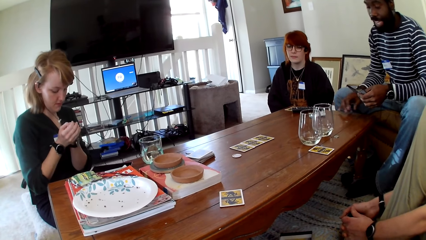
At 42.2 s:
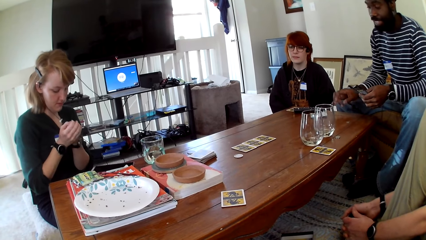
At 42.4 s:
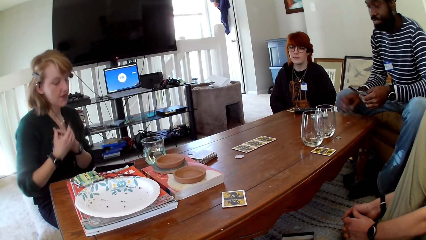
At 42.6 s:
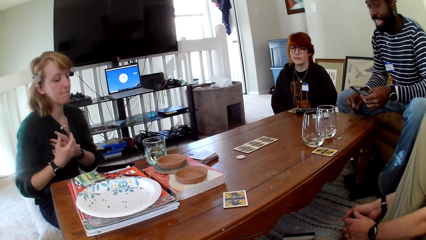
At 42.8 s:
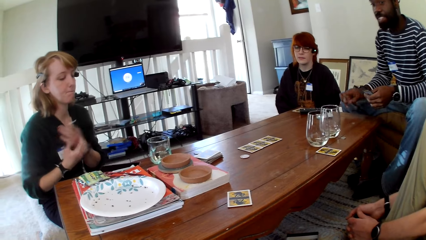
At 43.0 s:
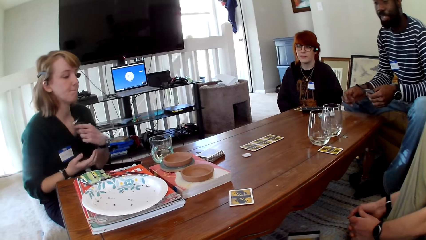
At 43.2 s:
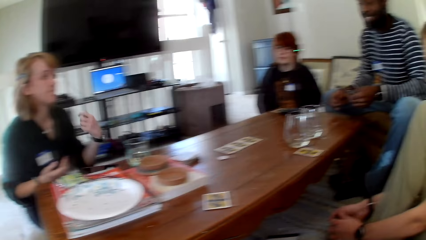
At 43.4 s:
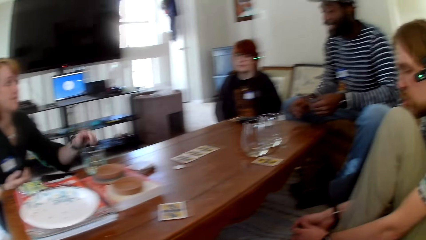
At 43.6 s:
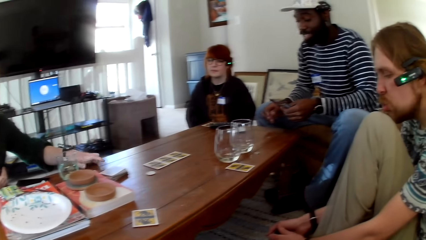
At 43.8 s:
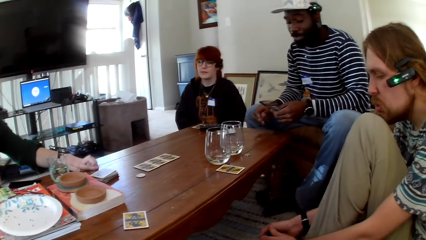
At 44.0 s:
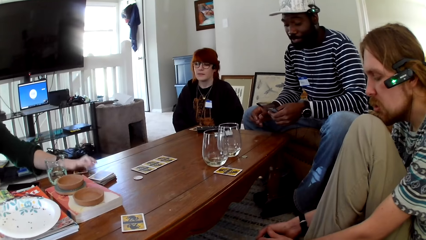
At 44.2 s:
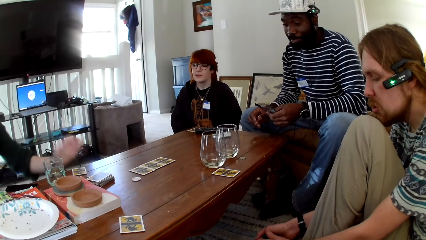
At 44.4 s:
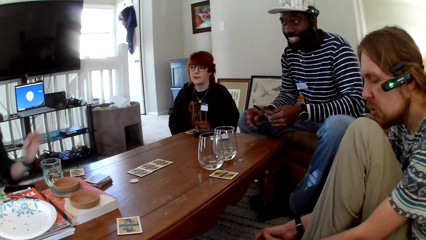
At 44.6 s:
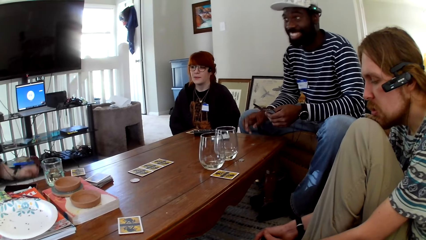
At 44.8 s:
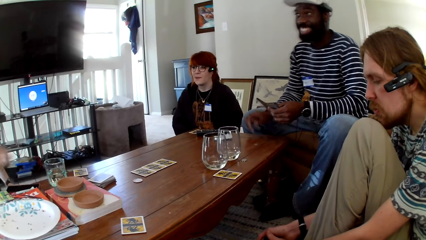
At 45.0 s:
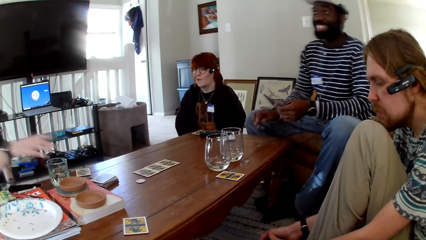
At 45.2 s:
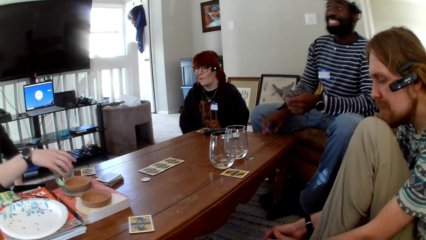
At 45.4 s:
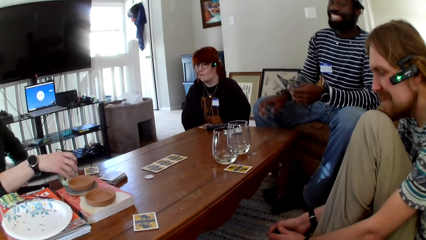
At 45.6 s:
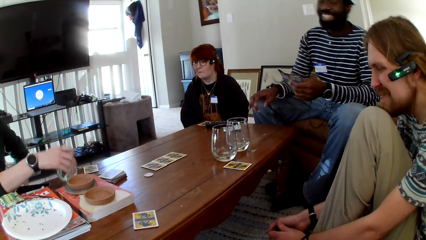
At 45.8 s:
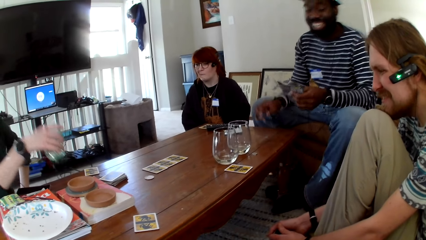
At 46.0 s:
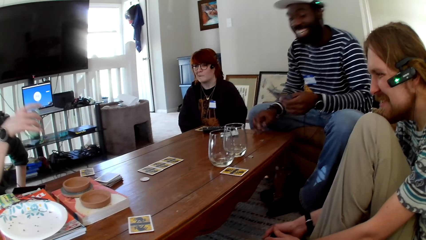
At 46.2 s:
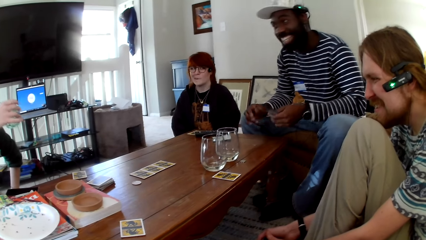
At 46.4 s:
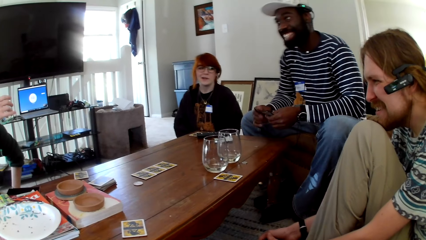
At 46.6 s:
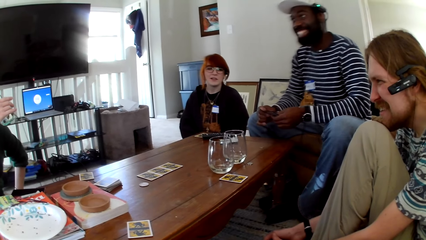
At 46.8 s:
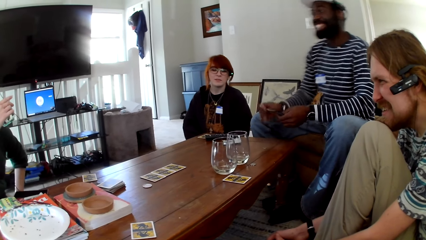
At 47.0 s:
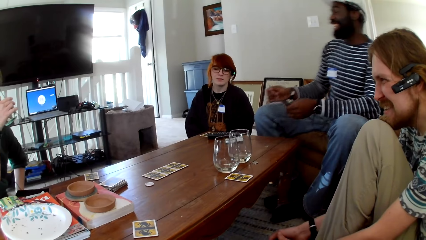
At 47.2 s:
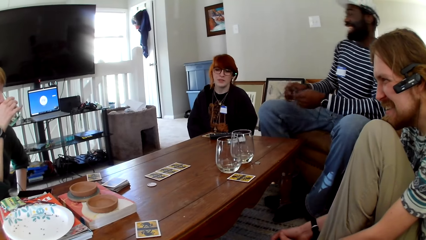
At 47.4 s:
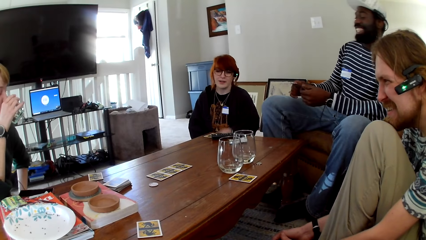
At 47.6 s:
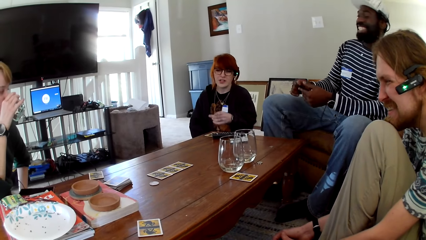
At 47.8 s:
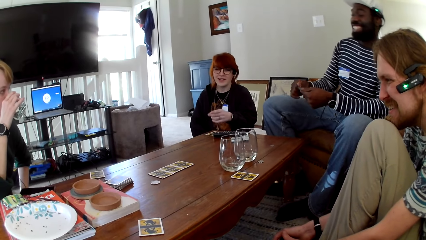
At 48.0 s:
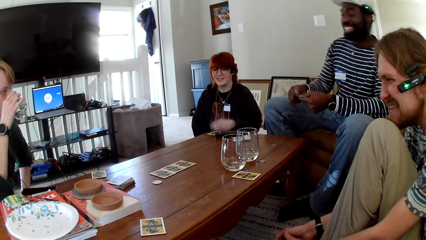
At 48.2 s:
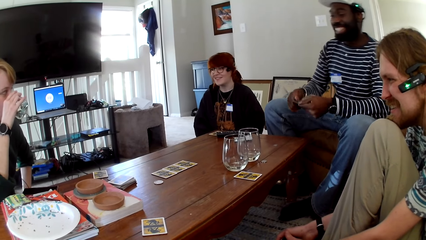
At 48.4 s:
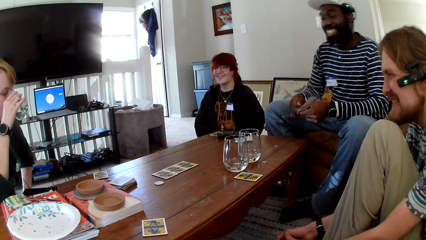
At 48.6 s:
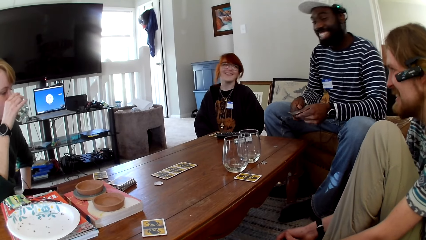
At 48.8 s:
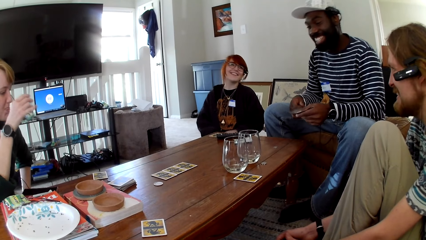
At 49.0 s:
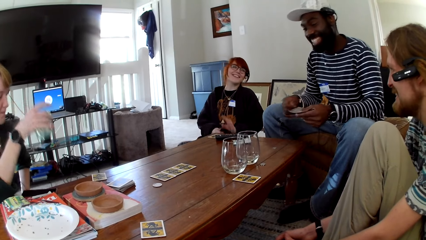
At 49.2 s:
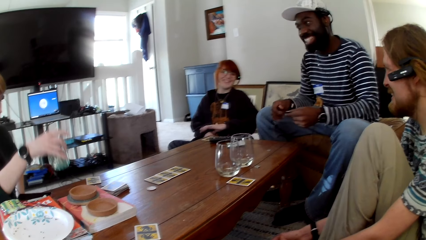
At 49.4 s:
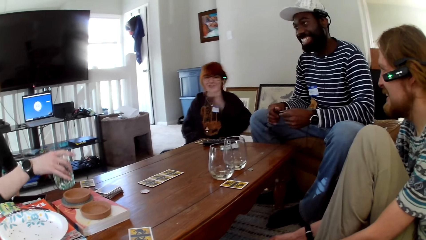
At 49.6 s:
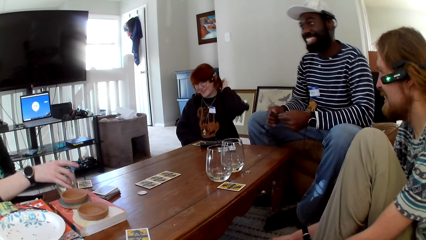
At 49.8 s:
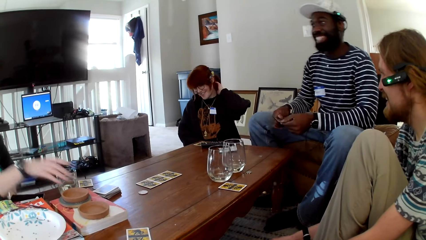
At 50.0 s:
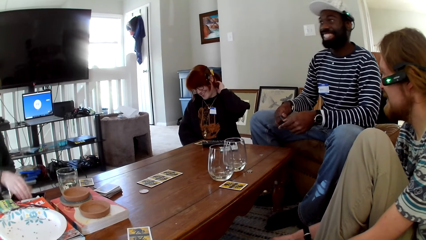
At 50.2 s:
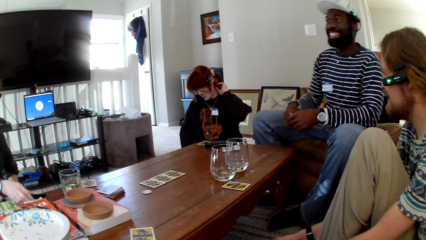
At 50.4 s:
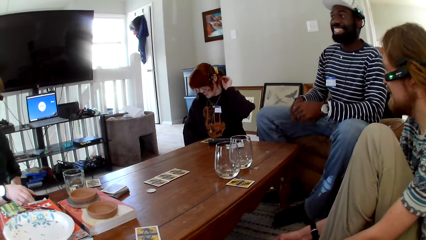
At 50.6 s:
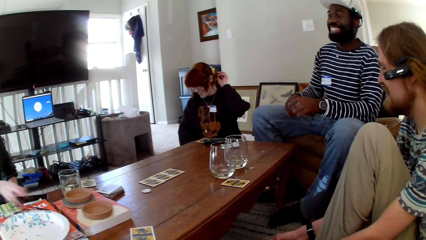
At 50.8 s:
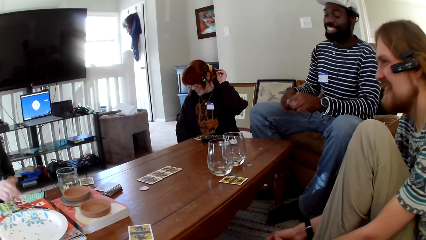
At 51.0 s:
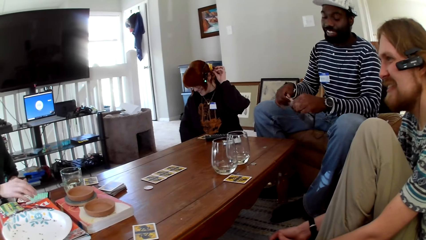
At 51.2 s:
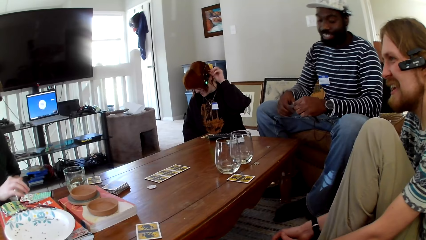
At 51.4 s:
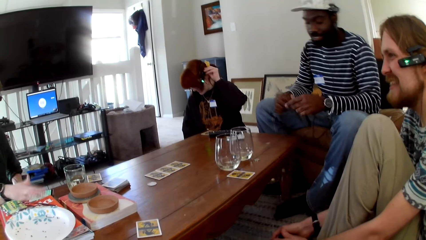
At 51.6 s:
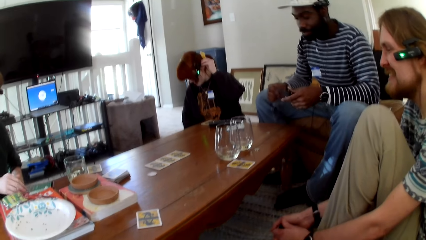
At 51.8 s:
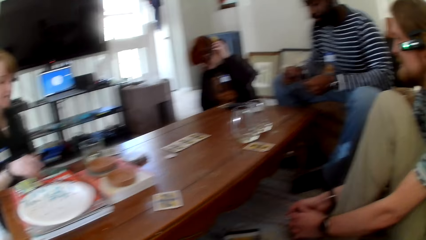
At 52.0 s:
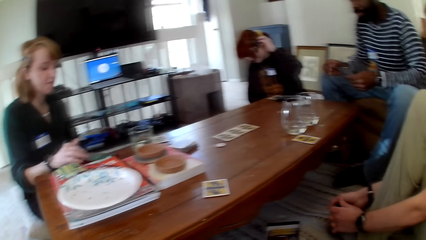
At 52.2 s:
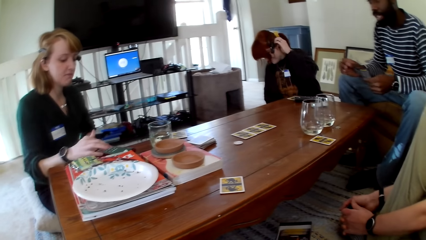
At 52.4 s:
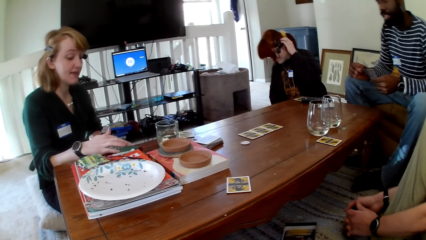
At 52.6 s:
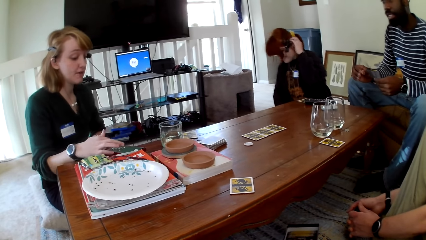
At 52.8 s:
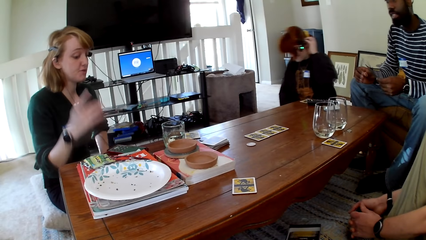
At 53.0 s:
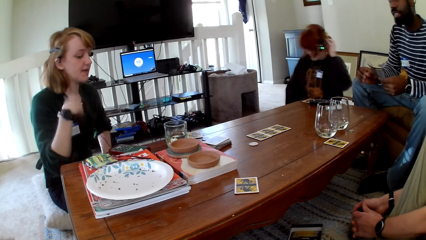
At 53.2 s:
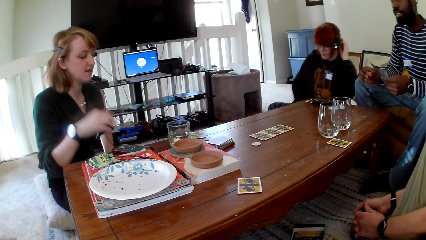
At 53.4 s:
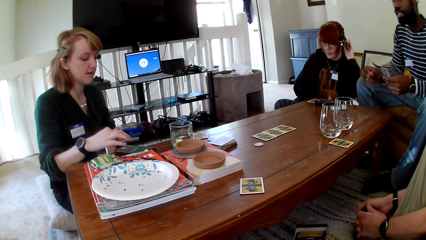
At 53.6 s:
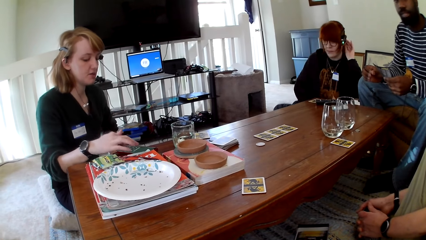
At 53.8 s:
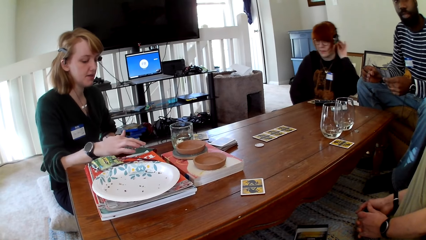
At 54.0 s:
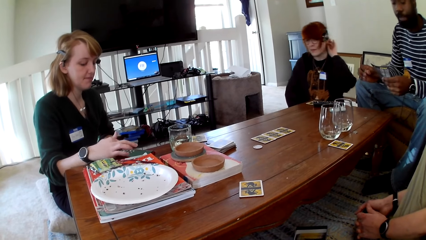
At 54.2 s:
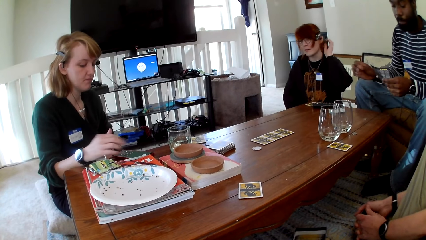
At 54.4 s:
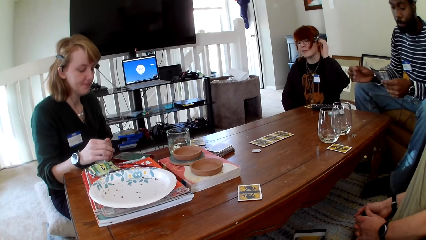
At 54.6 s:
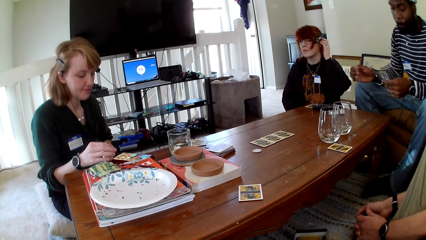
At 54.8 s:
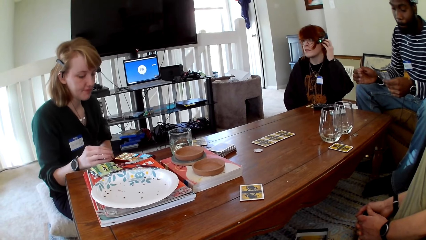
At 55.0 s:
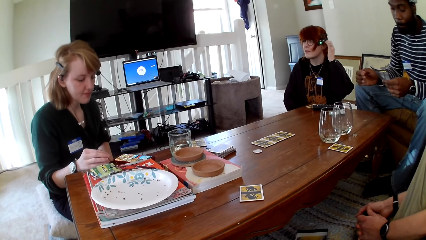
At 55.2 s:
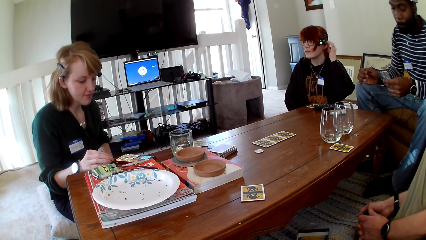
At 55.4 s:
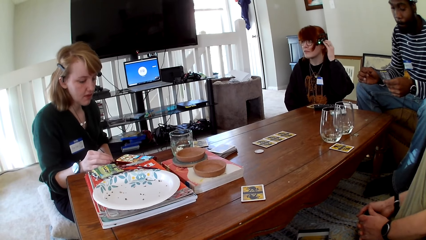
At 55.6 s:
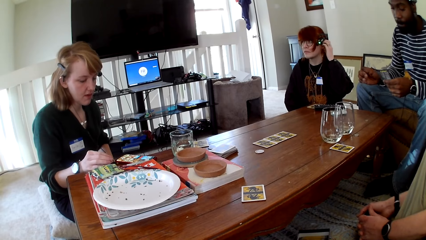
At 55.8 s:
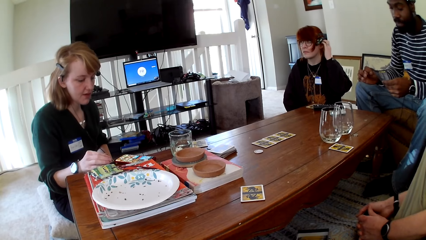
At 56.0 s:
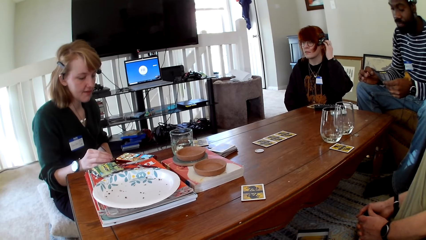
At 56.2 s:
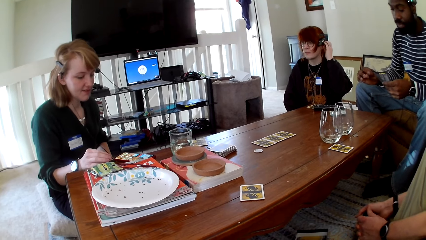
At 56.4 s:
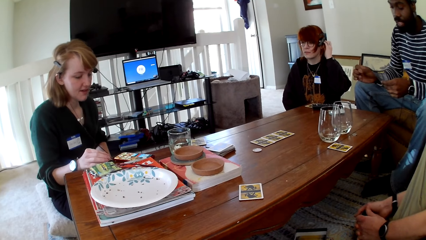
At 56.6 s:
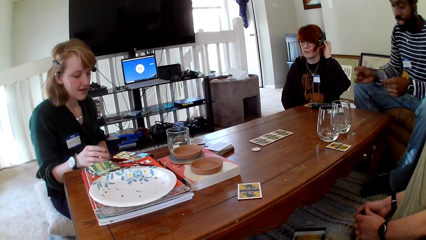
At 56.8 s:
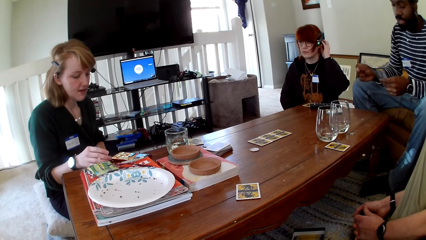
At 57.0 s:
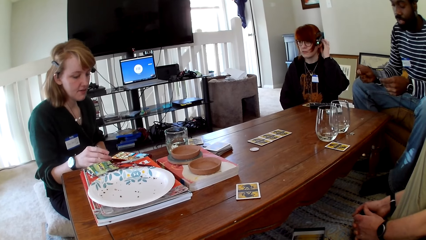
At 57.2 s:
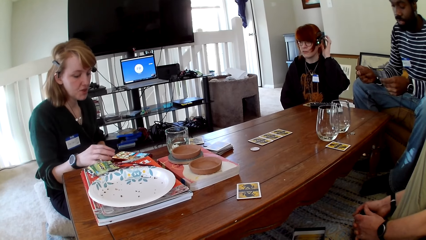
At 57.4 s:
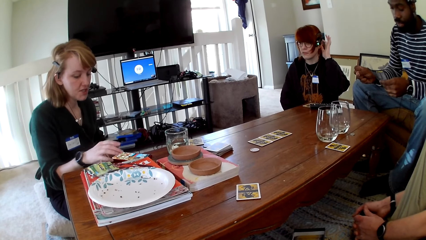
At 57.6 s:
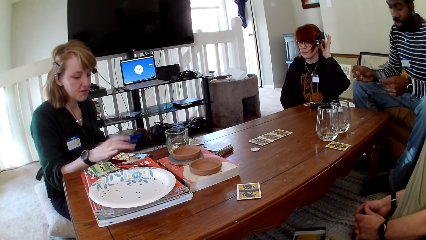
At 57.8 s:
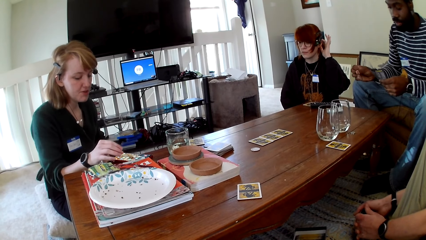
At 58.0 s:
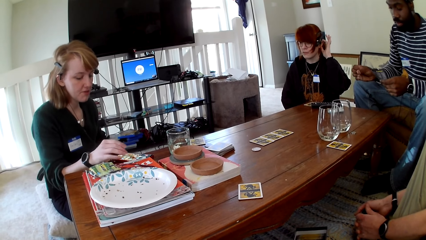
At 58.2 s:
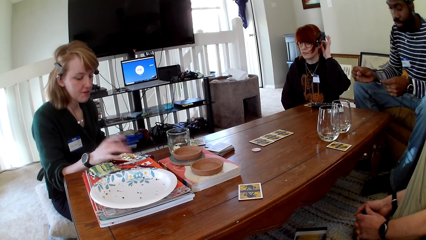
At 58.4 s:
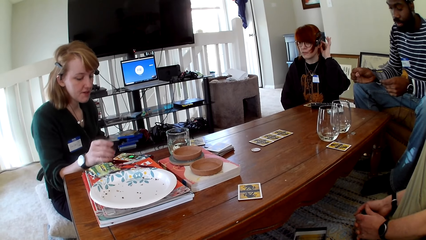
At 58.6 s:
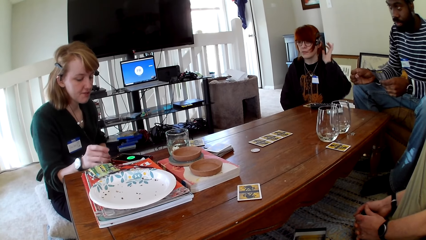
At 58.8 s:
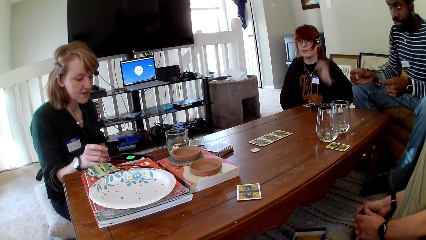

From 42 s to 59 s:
A man talks. A woman checks the card. A person touches the phone. The woman puts the card on her chest and puts the card on the table. The man taps the table with his fingers. The woman picks up a glass of water. Another person touches the cards. The man holds a pamphlet with both hands. Another woman holds her hair. The first woman puts the glass on the table and operates her phone.
